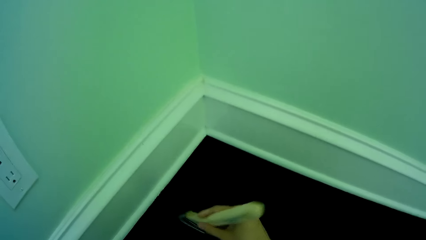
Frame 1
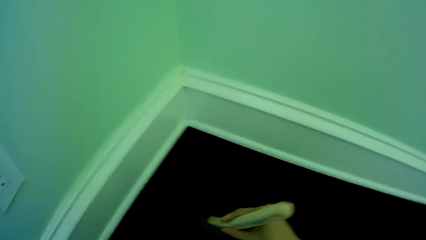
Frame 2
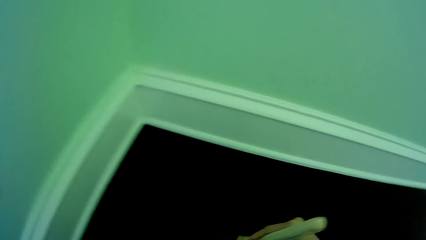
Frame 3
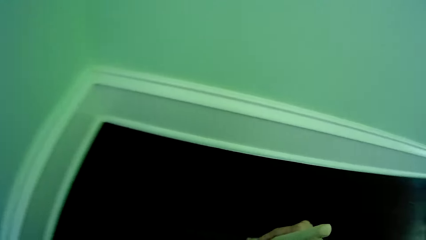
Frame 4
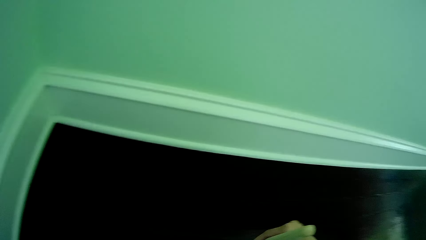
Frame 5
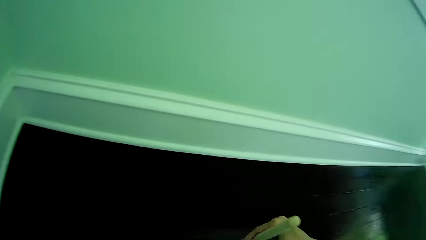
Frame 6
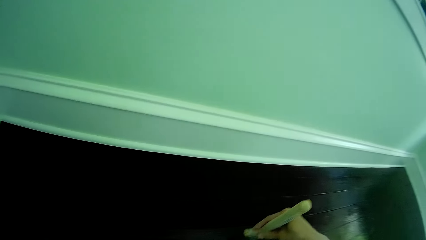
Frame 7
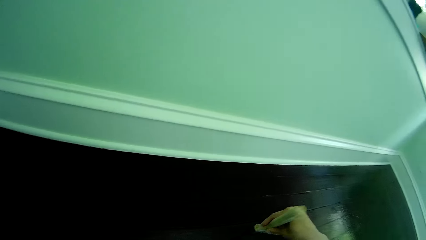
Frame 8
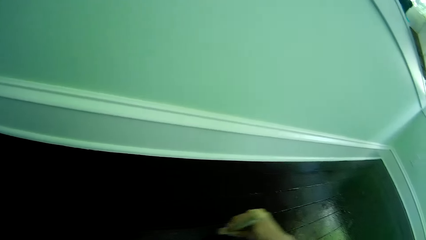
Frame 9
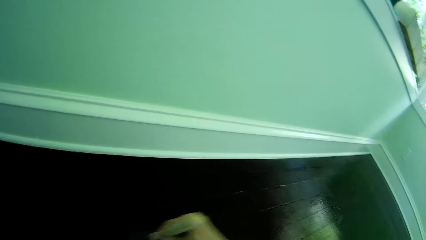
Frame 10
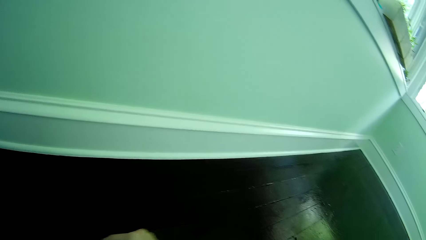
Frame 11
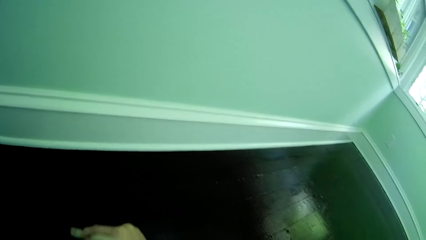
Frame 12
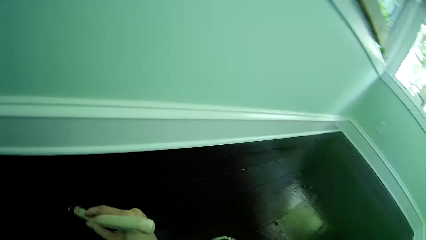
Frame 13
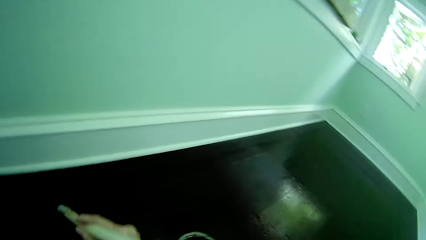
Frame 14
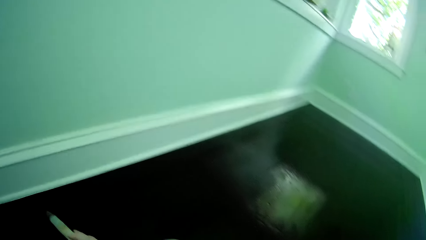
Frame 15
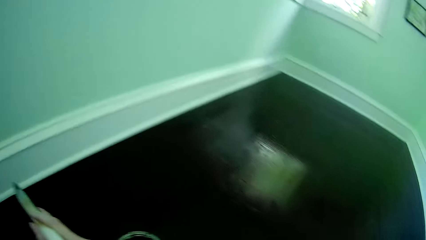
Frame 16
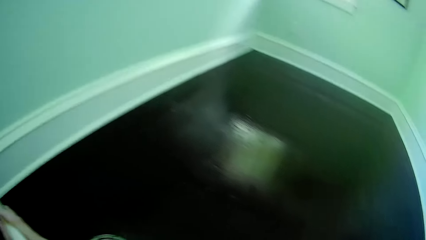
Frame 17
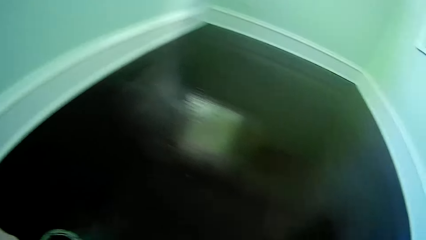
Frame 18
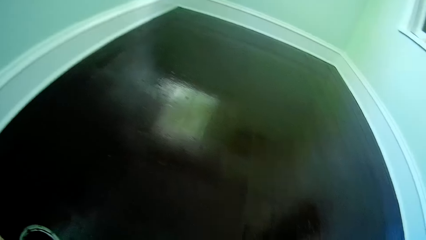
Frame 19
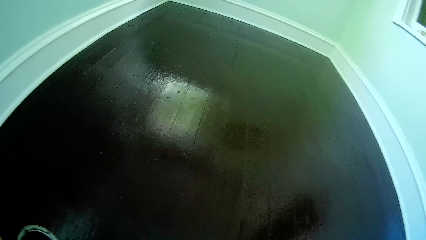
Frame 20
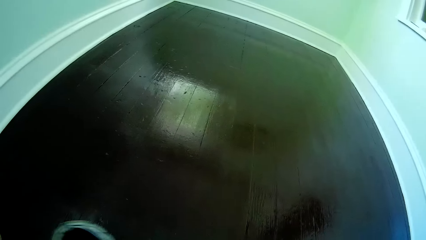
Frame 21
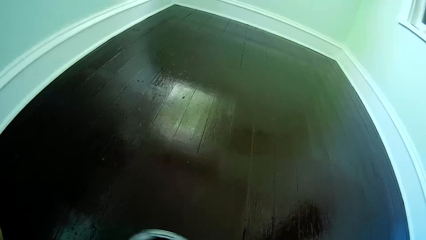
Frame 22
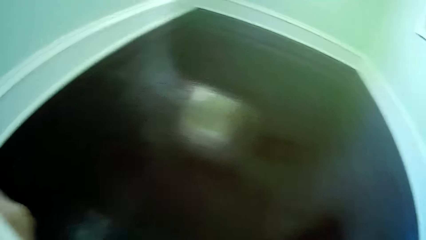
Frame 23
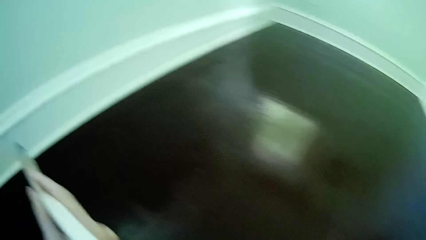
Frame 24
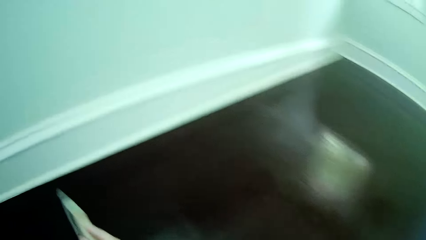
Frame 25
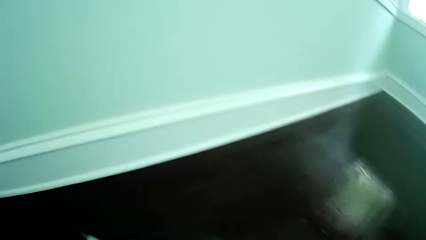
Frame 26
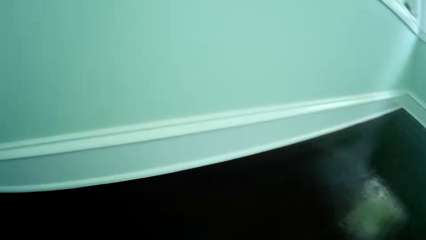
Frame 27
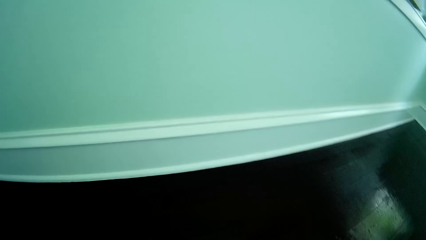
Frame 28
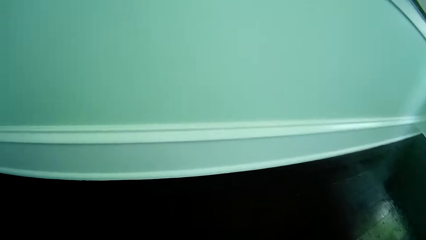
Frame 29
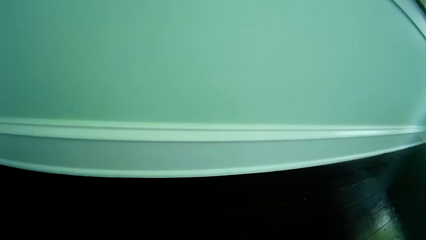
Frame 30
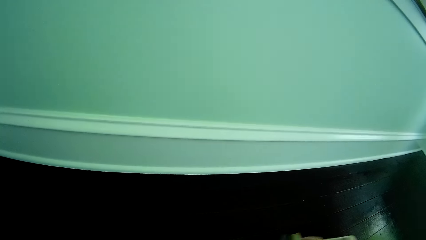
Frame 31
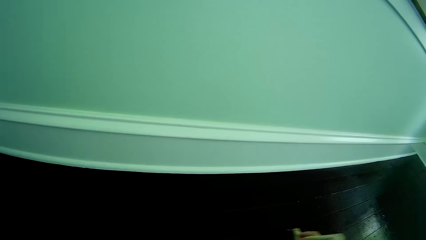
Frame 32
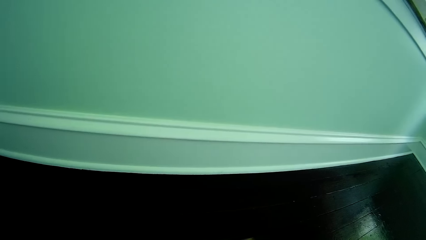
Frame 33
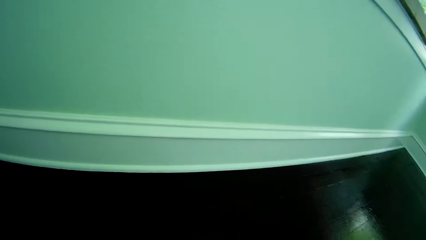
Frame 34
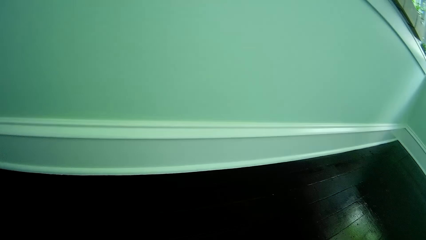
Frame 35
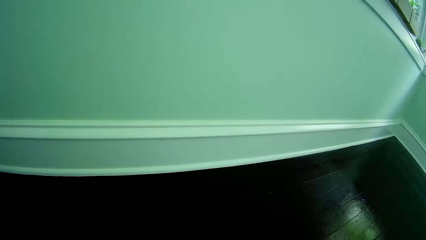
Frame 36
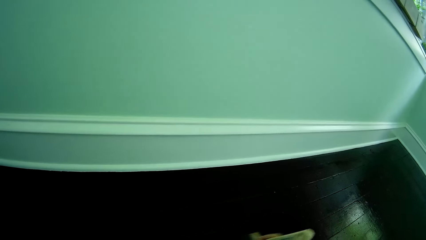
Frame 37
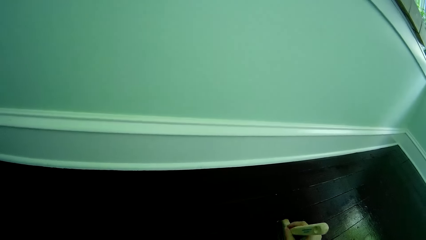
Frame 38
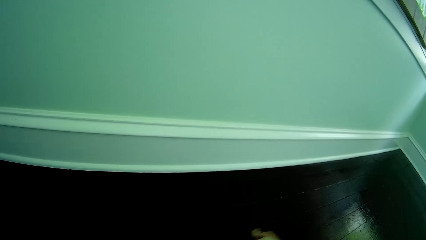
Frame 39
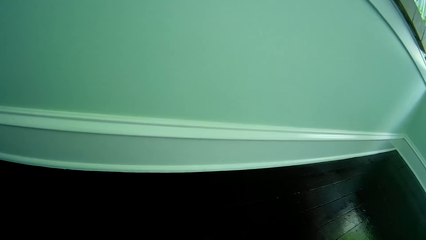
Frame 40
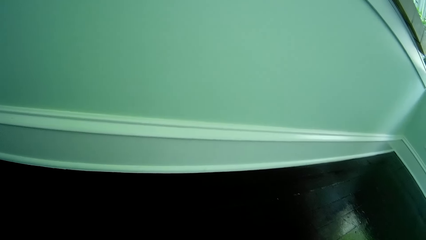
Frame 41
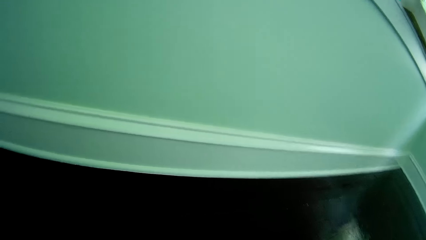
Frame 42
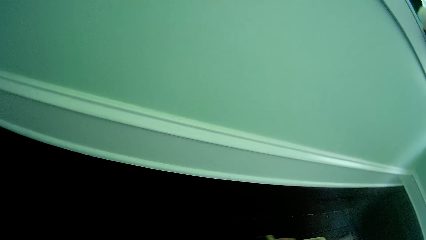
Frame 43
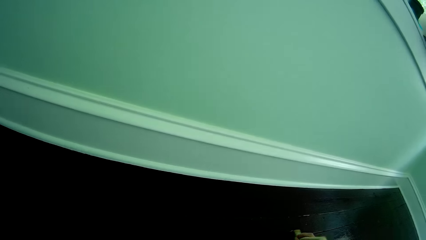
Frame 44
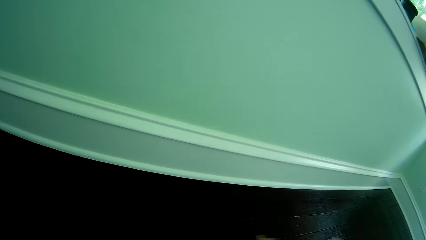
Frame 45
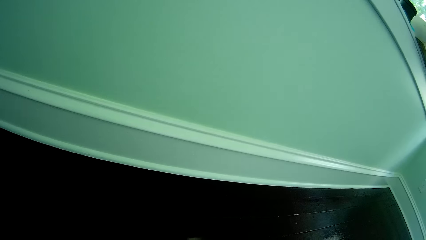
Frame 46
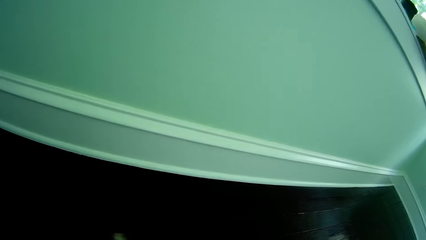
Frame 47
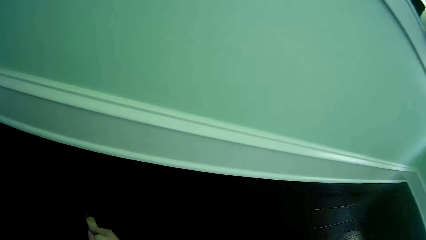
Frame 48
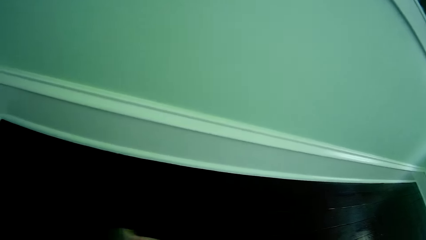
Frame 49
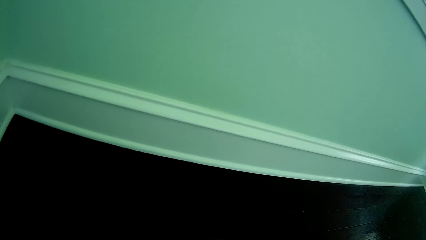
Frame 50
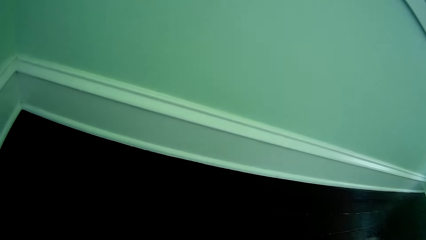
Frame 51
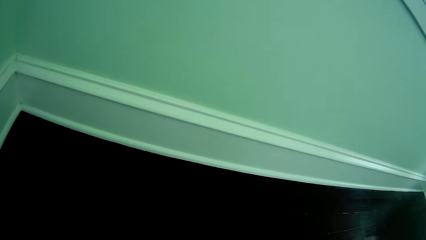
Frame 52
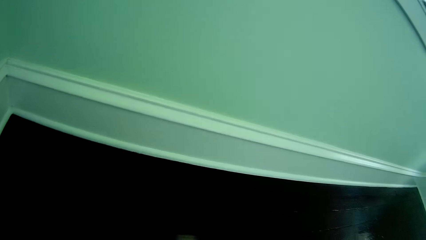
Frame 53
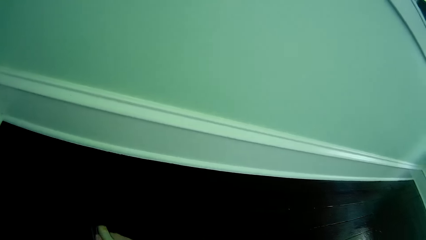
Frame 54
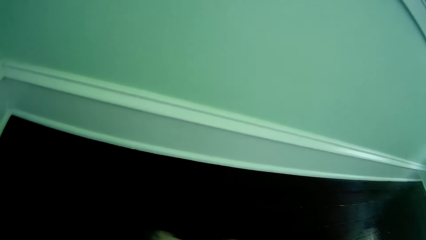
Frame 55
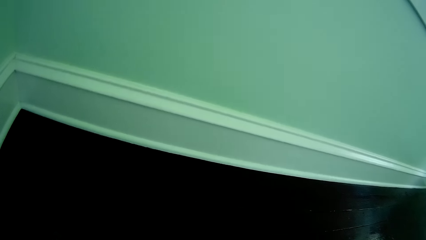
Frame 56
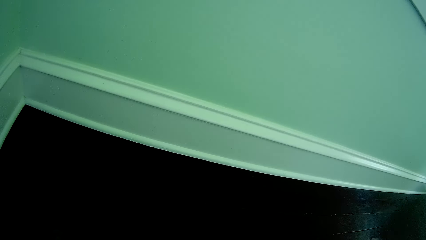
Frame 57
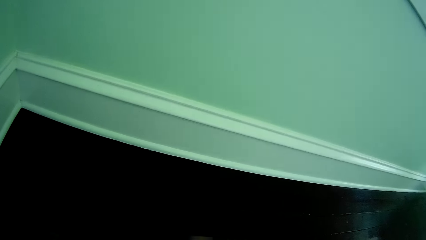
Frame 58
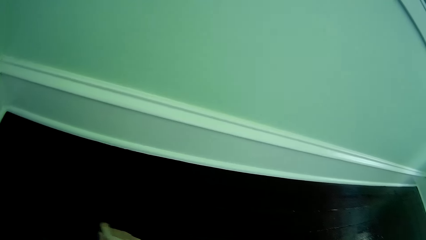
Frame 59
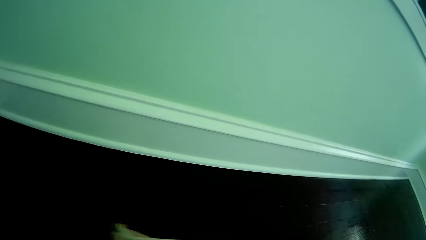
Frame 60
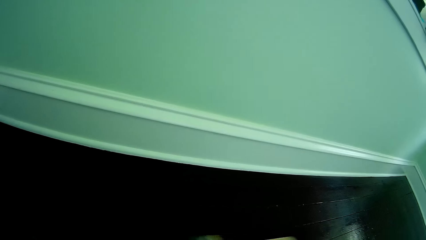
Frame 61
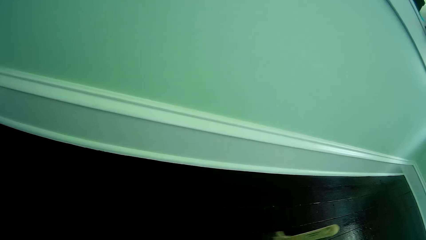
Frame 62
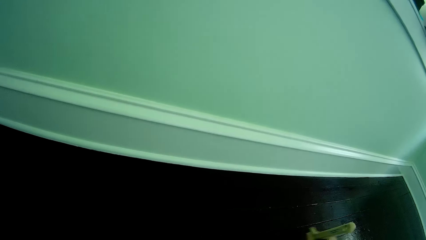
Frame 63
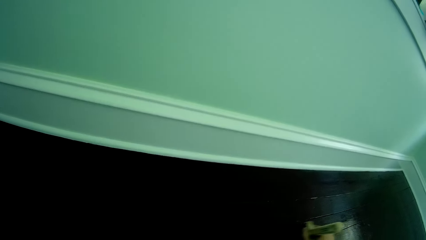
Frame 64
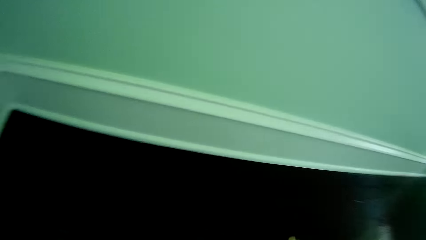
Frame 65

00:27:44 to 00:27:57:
The camera wearer paints the floor with the brush in his right hand. He looks around the room. He paints the floor.

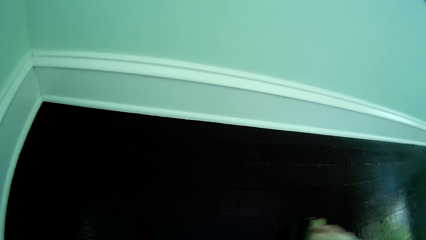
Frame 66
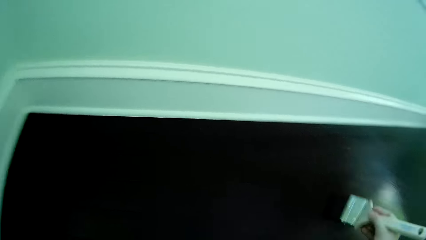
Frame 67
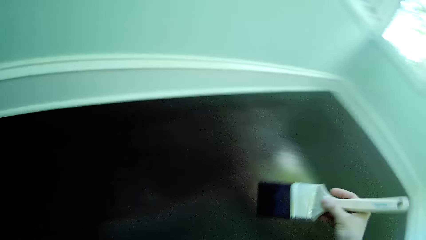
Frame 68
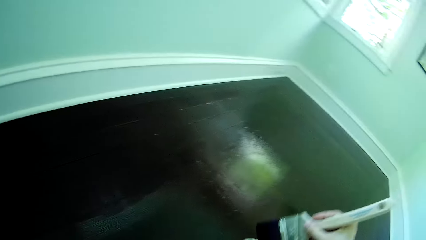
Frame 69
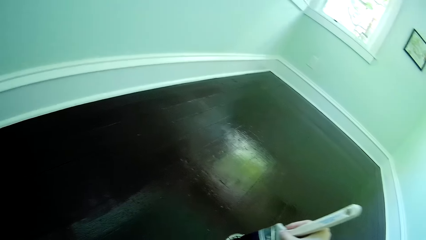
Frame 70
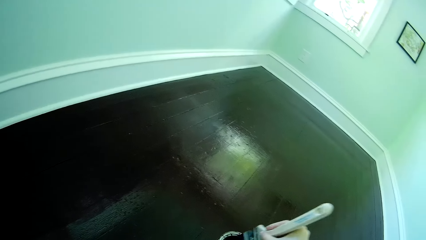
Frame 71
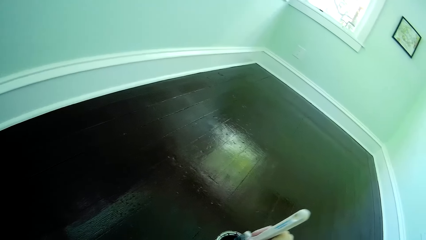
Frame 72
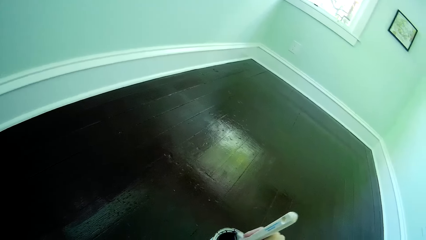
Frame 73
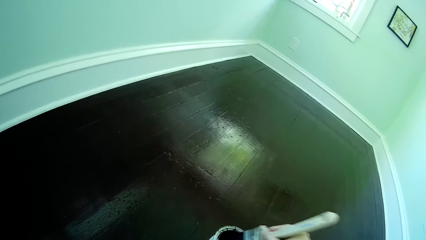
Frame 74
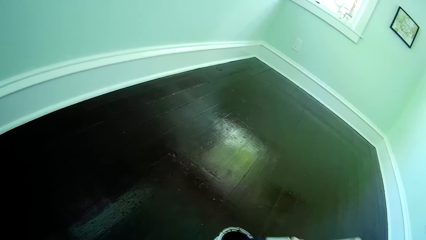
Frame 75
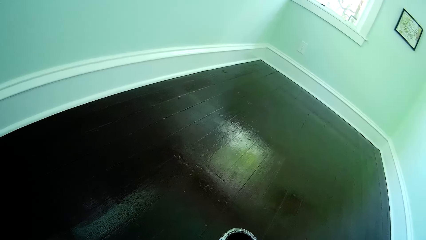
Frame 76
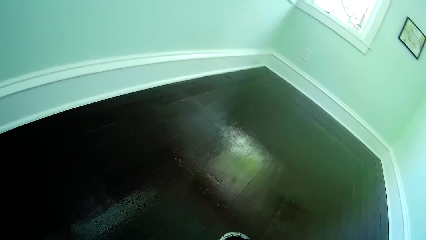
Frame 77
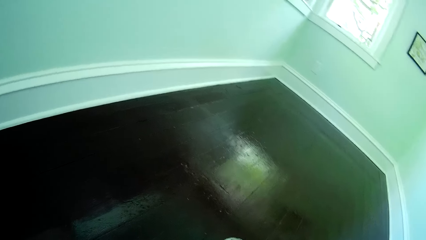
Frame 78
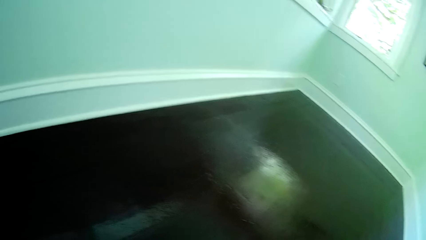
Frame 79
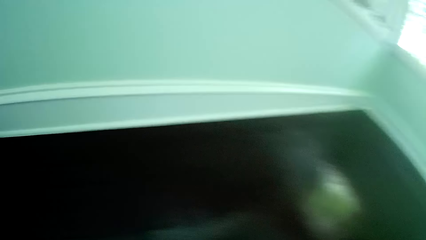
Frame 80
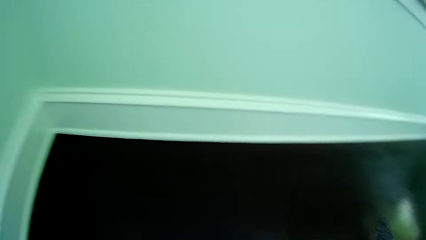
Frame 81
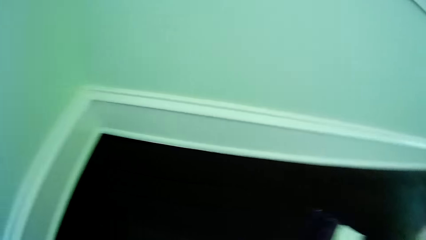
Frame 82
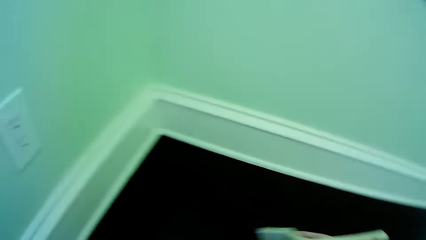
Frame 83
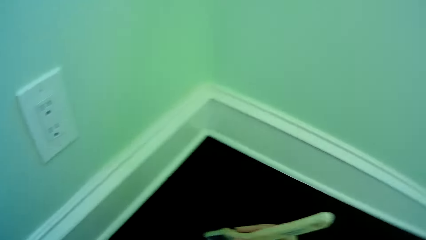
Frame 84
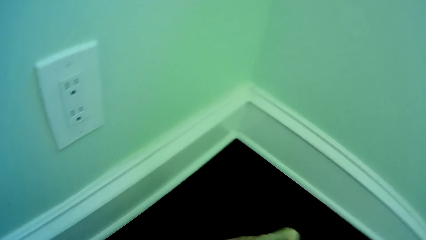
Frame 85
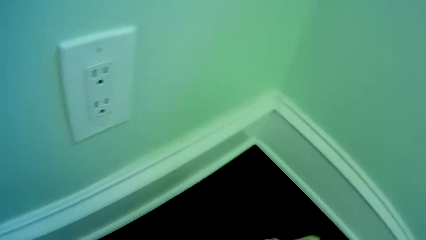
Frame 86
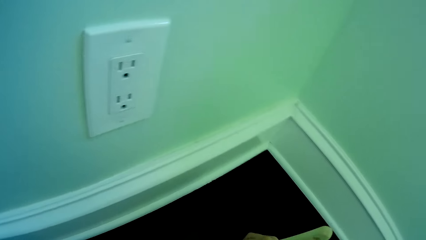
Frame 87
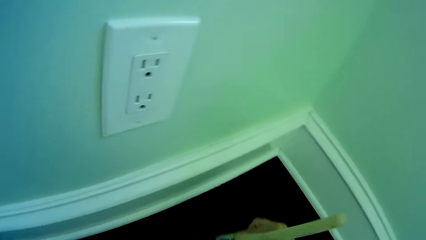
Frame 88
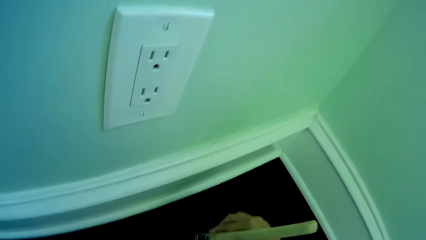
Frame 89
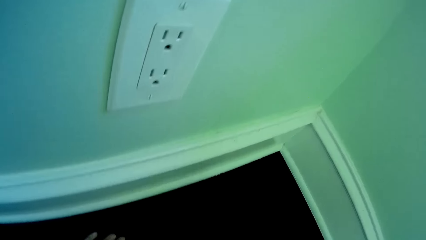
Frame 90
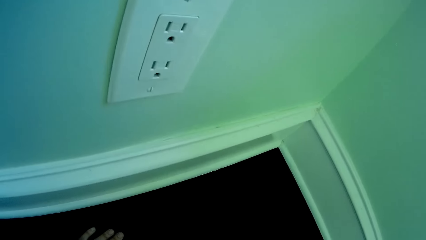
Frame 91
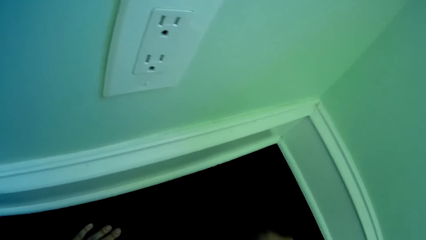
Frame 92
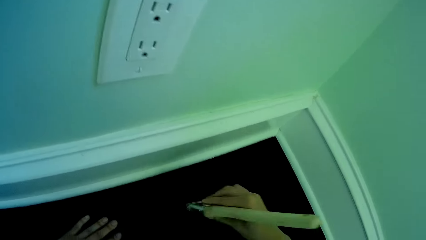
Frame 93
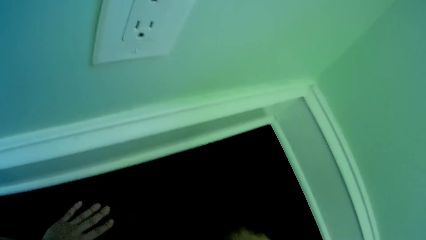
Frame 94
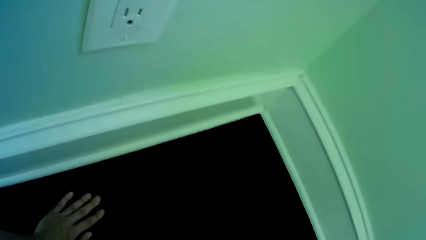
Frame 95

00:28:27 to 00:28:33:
The camera wearer puts the brush inside the paint. He paints the floor with the brush in his right hand.
